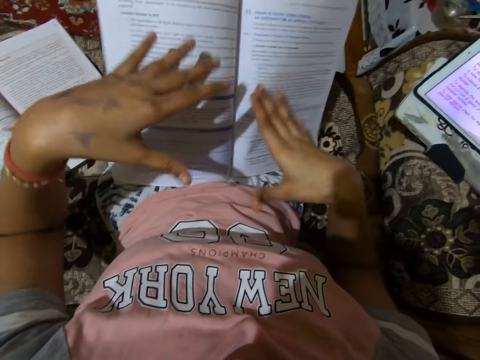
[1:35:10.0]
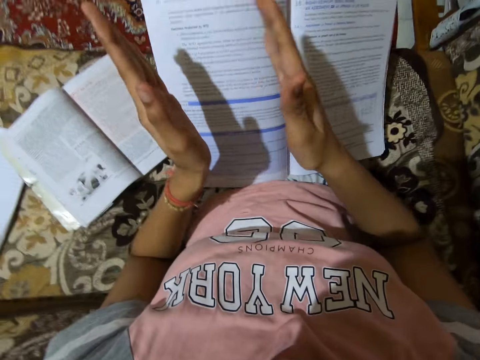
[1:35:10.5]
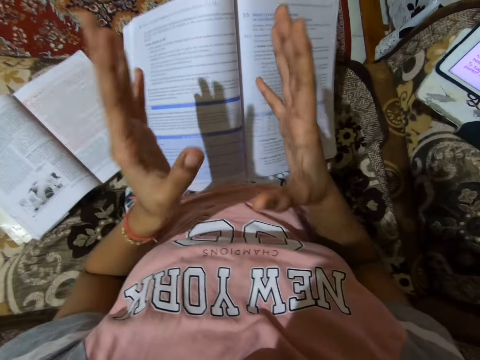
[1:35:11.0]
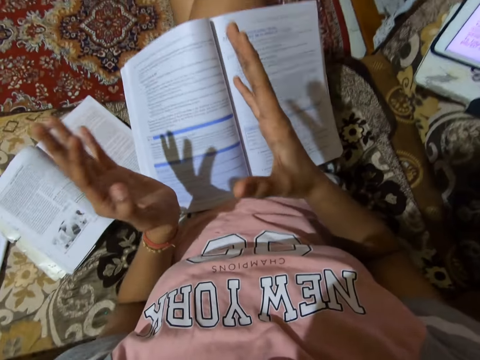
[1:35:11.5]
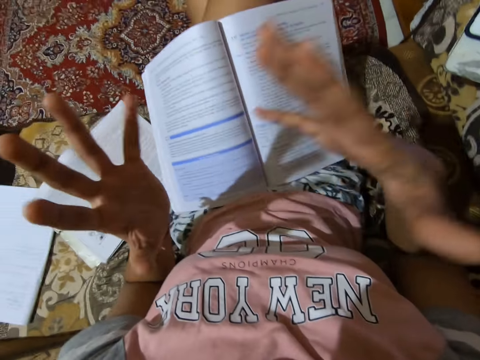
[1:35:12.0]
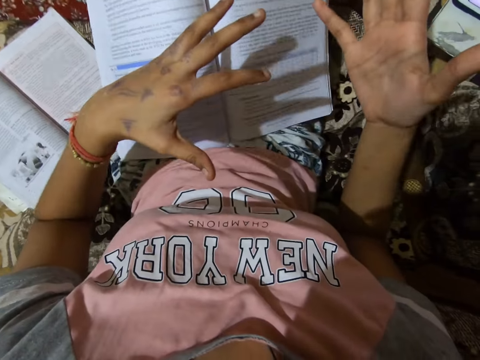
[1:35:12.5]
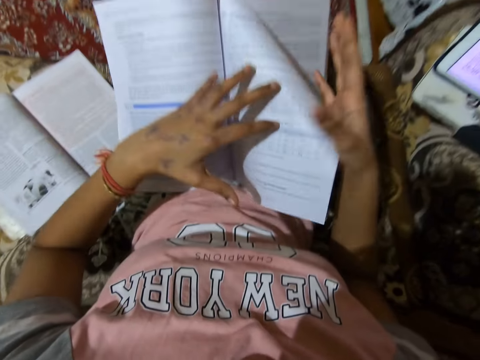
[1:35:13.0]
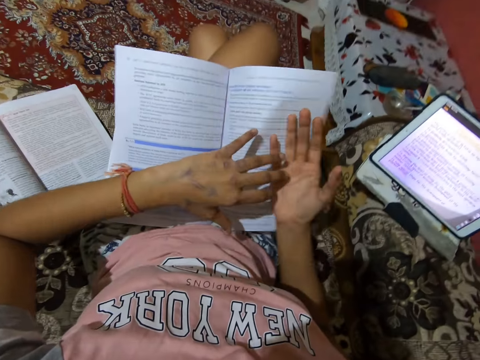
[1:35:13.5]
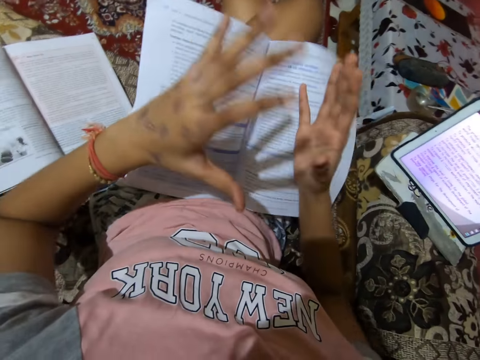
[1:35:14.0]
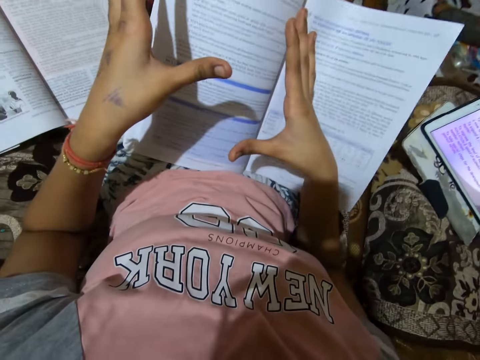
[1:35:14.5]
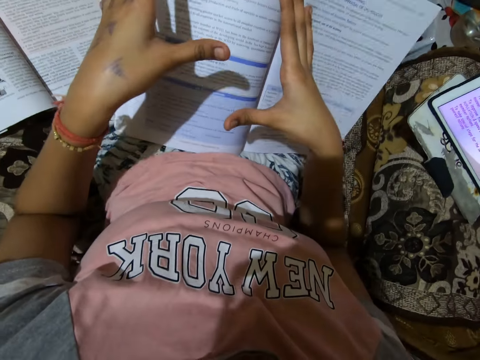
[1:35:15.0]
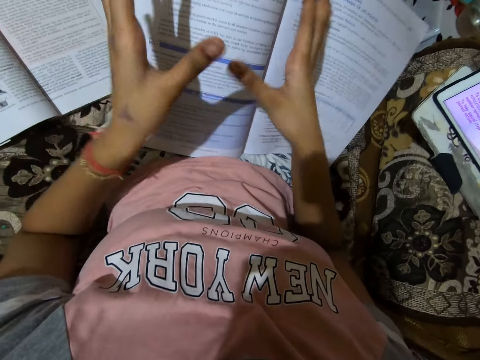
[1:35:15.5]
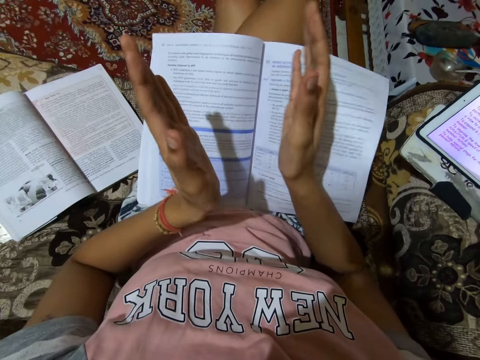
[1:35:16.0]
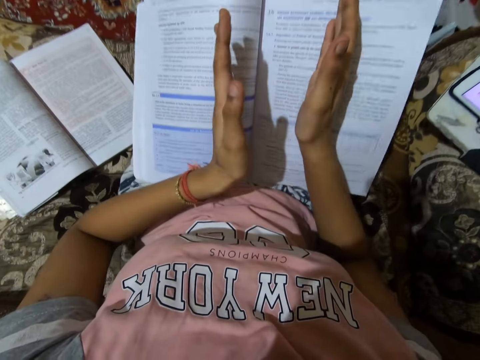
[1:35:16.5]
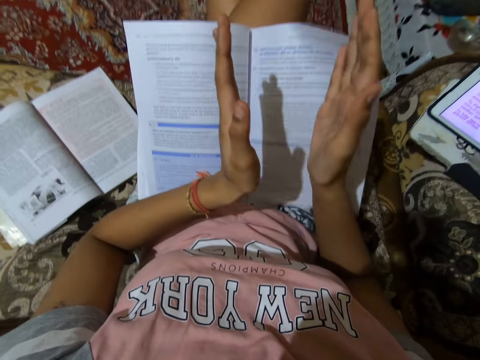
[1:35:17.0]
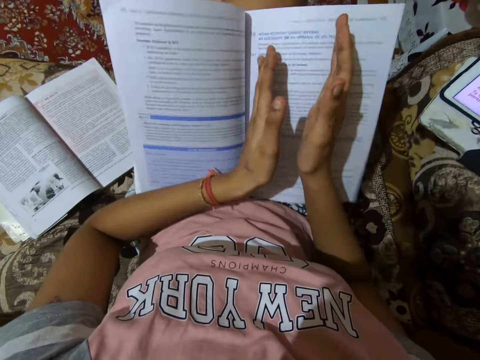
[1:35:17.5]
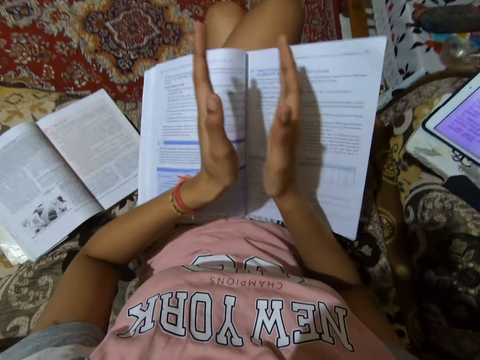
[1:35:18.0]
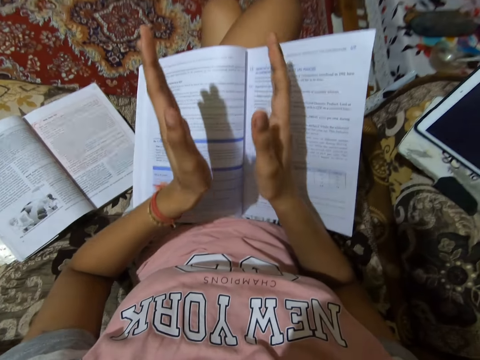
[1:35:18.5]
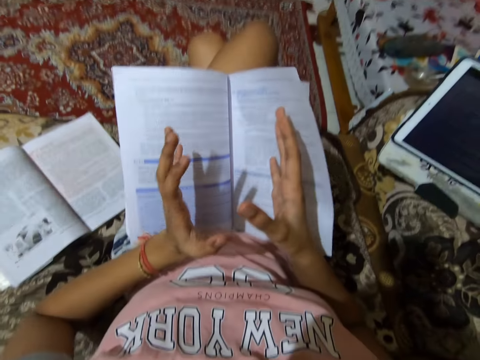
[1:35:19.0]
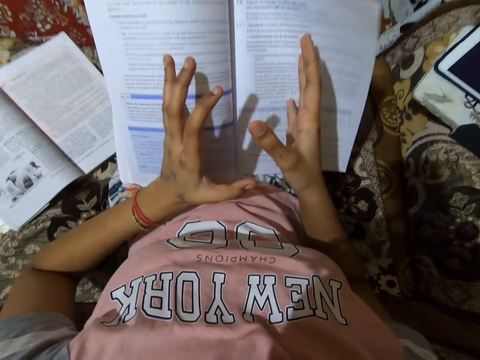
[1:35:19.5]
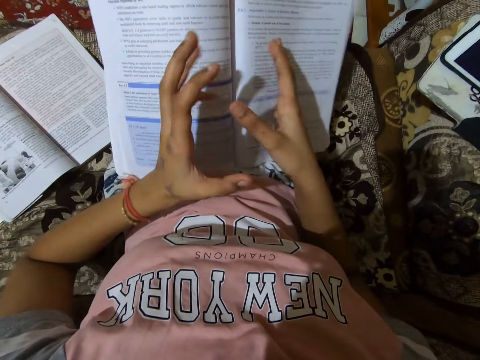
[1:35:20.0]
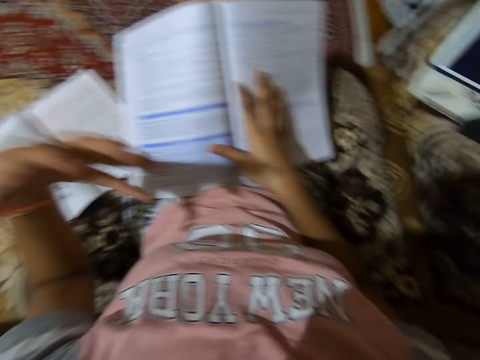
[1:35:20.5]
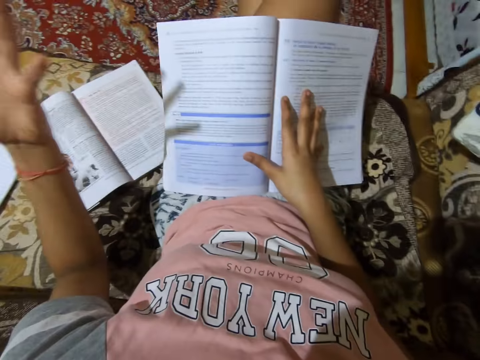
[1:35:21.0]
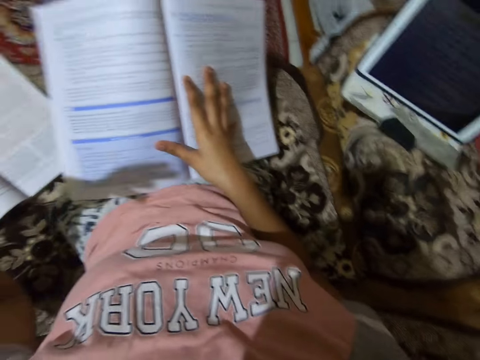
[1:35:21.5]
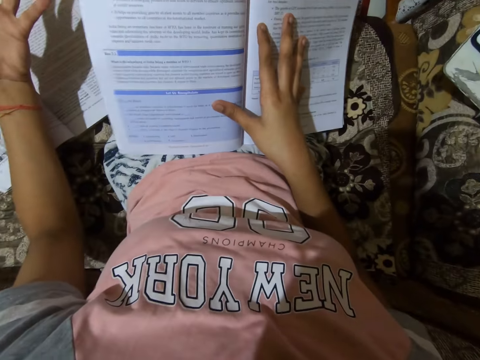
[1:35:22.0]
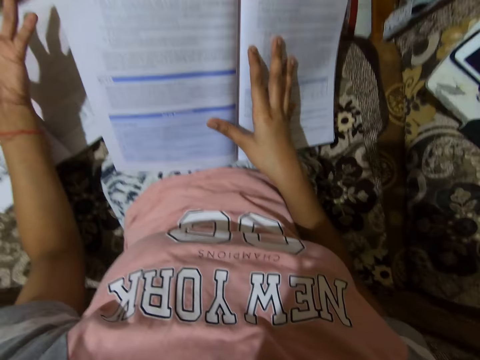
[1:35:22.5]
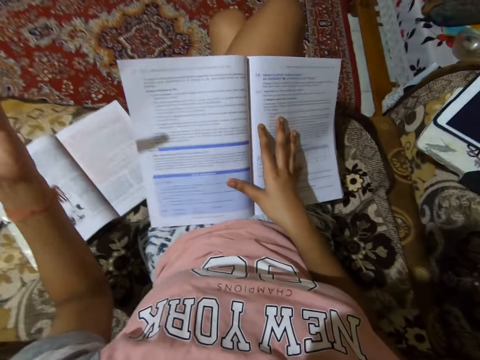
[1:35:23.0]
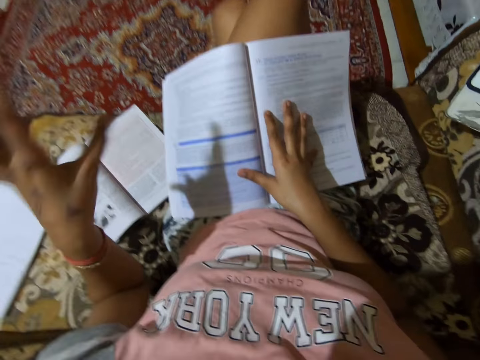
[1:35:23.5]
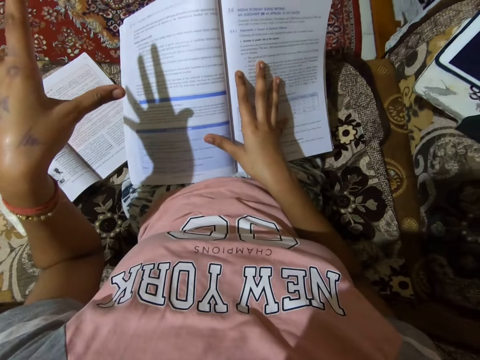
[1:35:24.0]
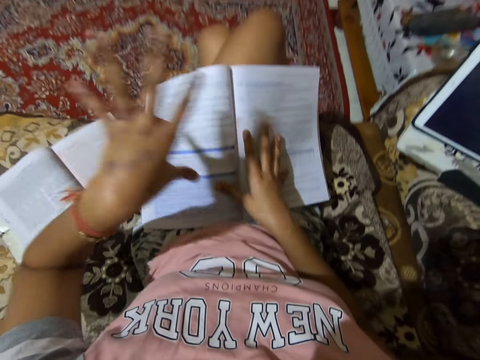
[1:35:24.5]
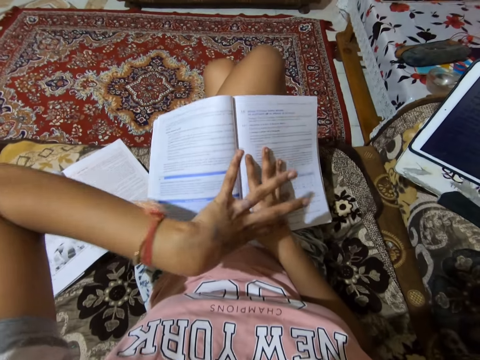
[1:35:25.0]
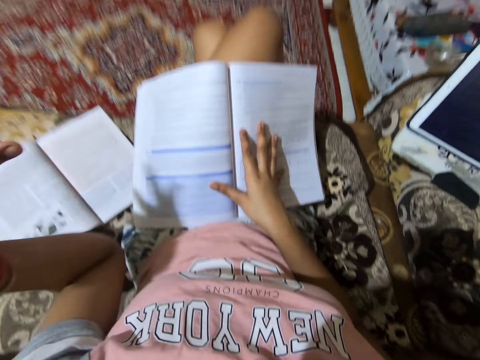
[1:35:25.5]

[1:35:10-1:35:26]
The camera wearer places her right hand on the textbook.

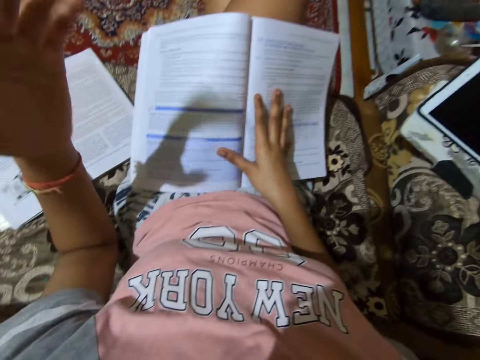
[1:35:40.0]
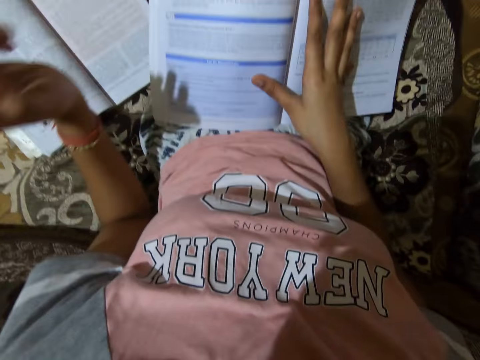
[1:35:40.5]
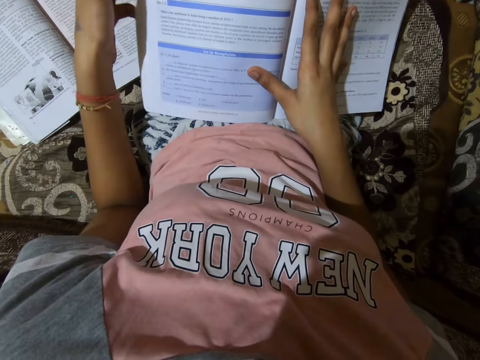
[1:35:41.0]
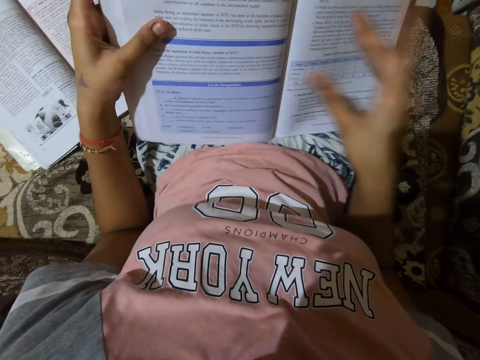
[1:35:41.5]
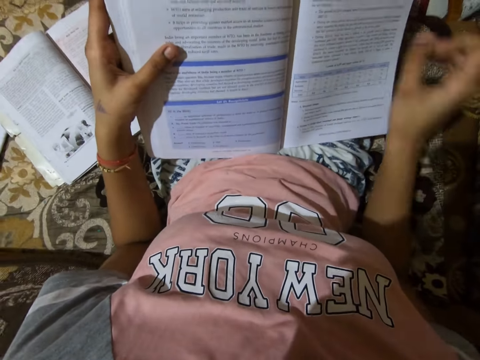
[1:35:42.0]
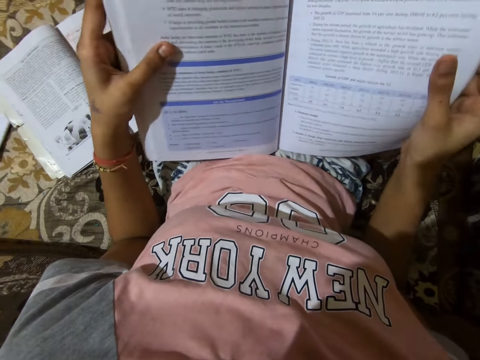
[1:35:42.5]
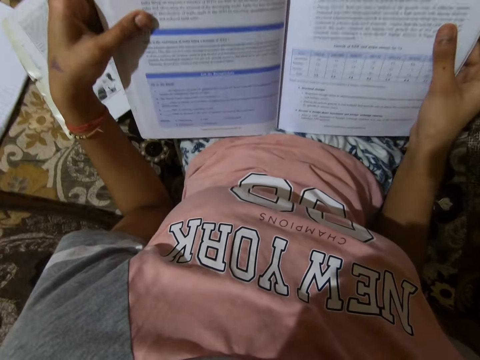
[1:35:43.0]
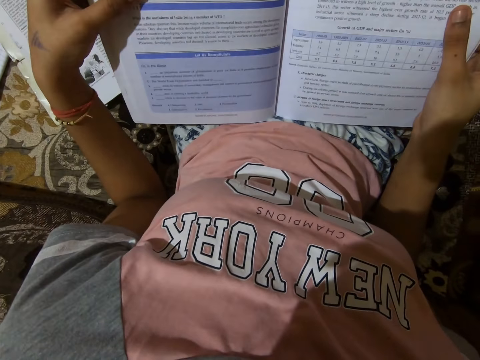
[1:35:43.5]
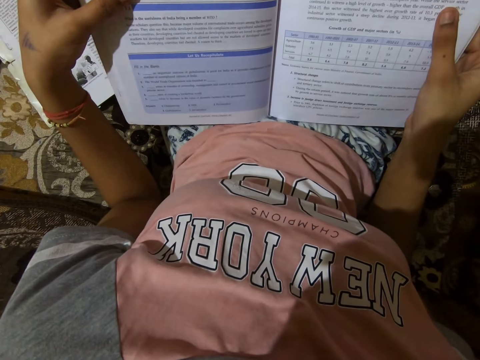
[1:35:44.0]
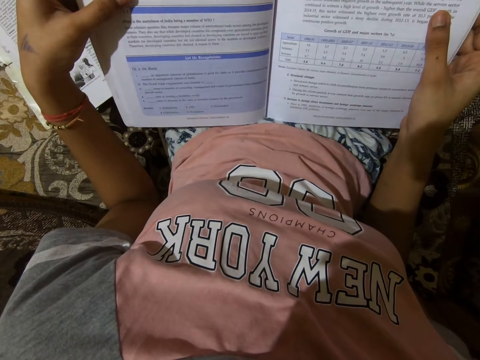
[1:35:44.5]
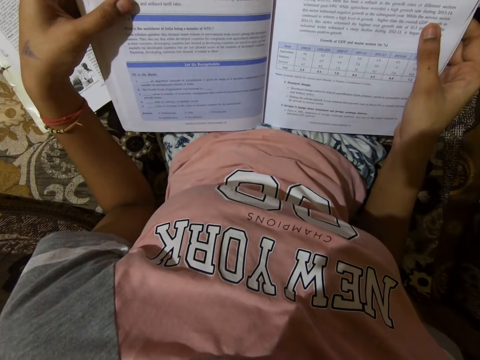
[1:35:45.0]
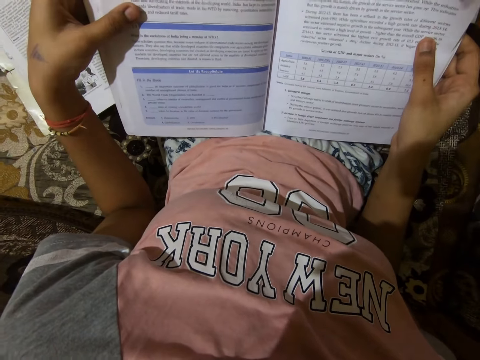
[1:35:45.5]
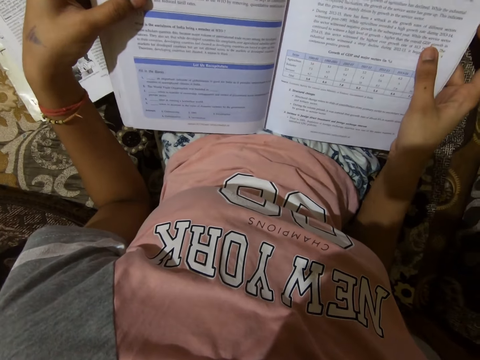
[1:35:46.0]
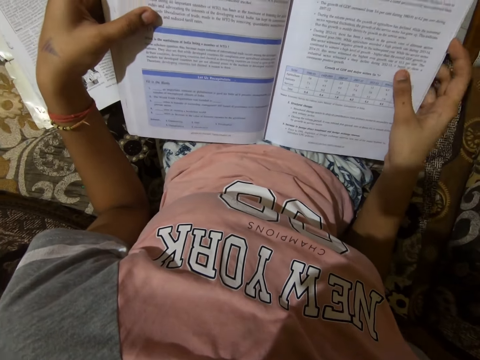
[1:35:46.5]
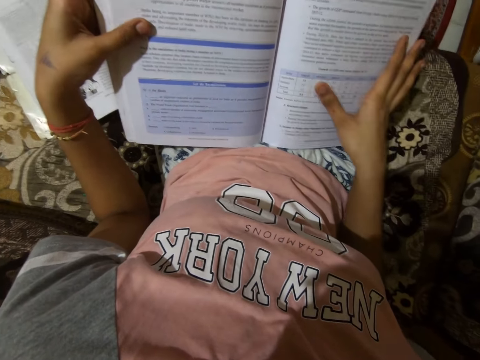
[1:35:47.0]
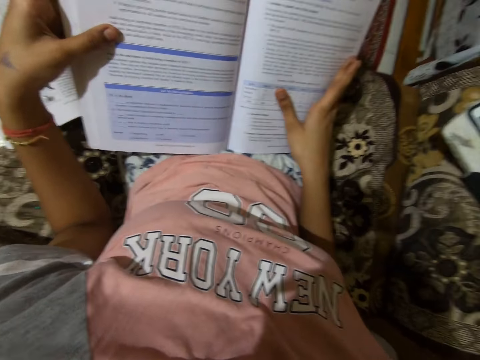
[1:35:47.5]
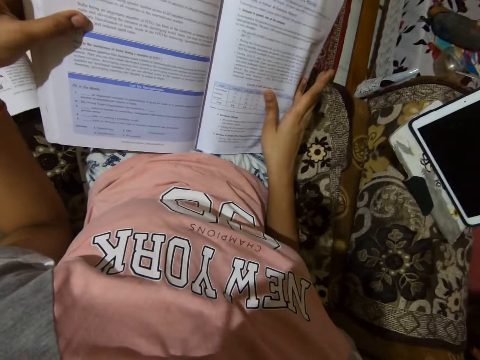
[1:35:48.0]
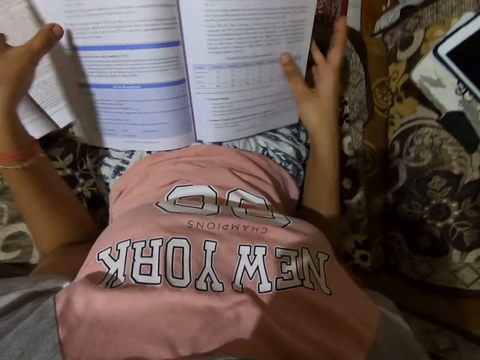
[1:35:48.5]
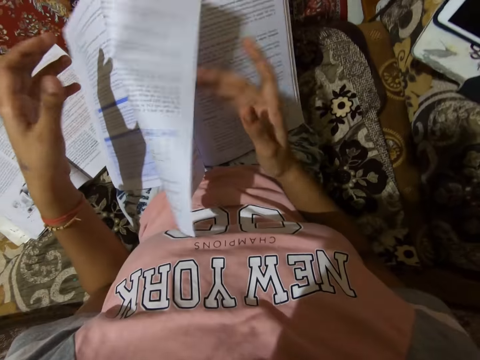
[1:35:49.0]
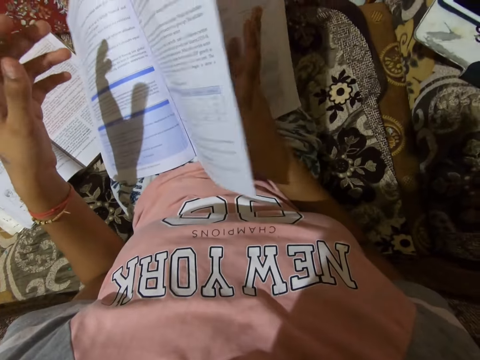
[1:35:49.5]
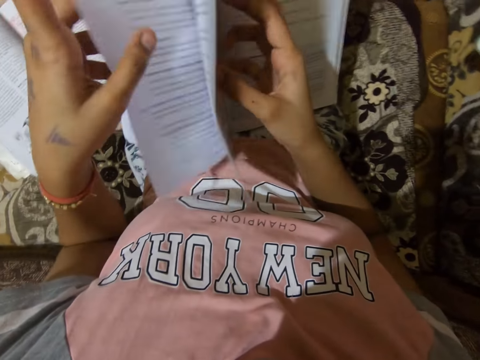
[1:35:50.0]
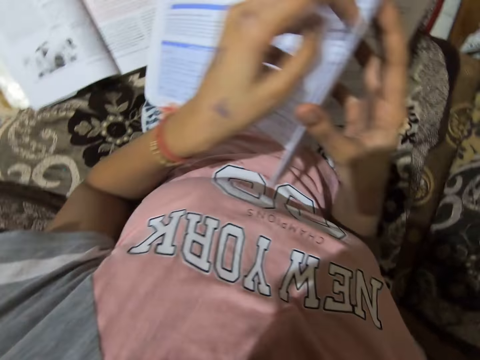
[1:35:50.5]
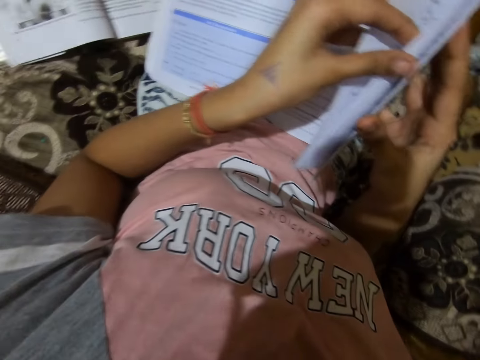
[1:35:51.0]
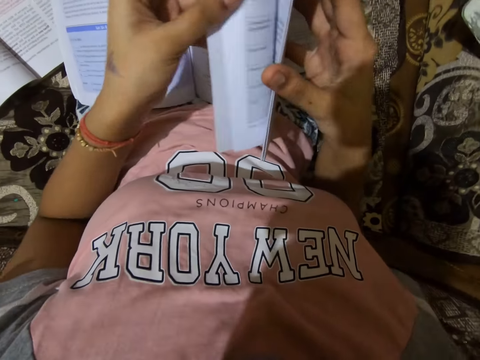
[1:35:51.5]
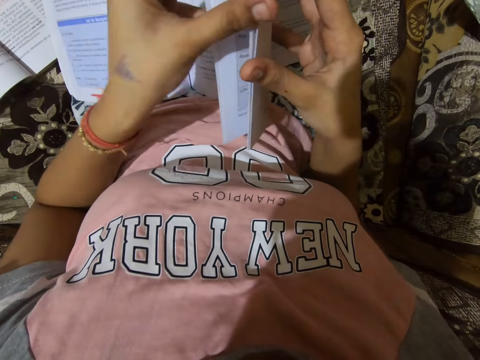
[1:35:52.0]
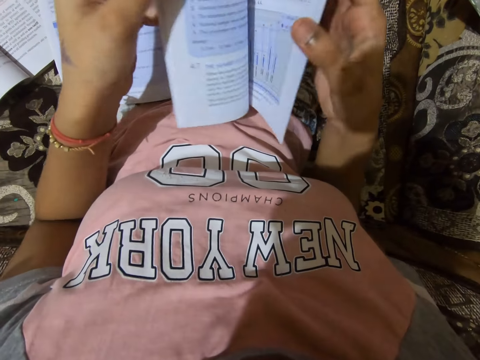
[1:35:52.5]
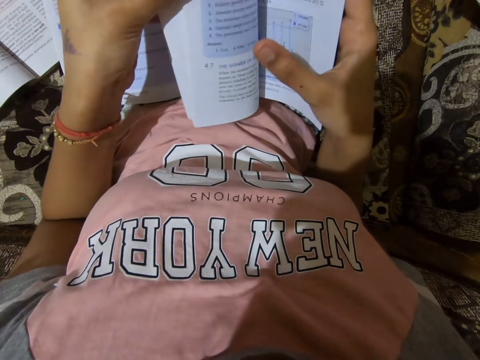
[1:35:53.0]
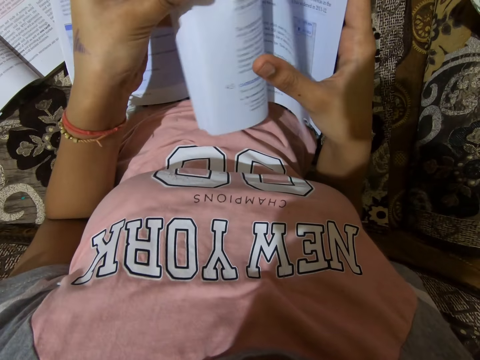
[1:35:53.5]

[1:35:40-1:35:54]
The camera wearer holds the tip of the textbook with her left hand. She pulls the book closer. She reads the book. She opens the leaves of the textbook.
